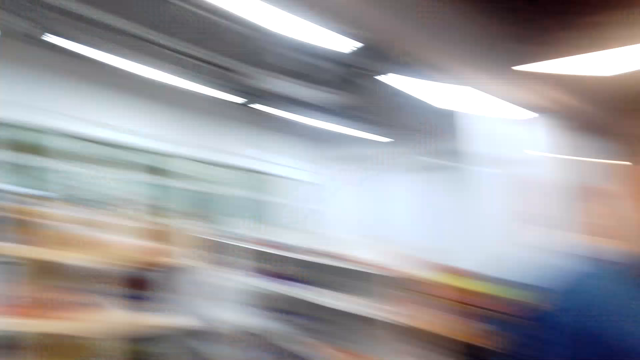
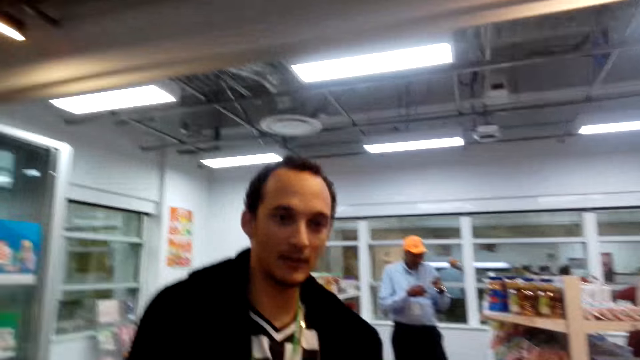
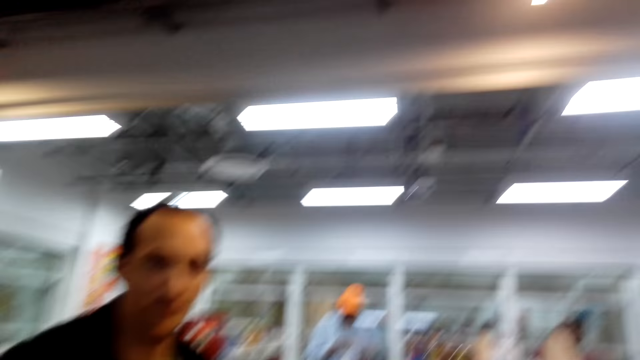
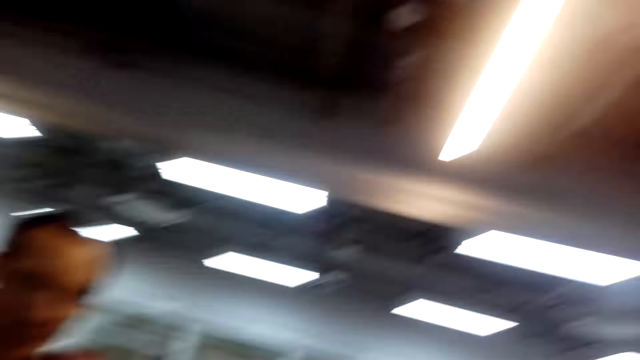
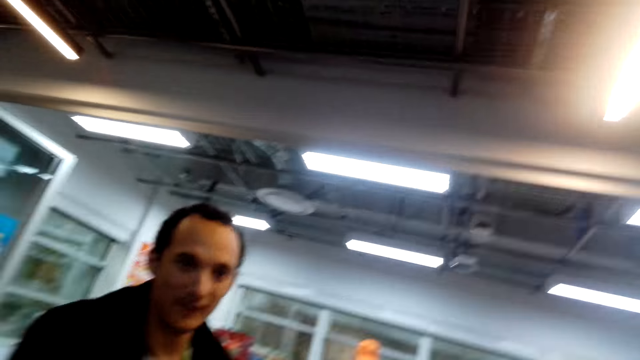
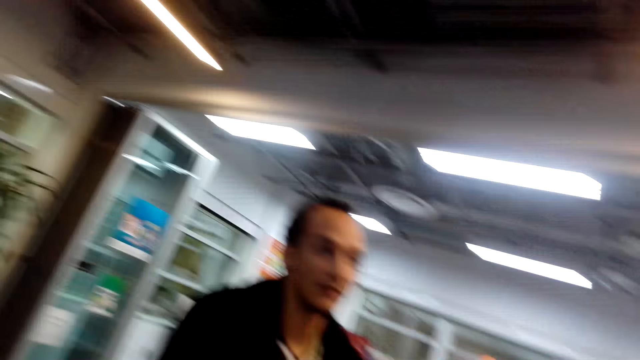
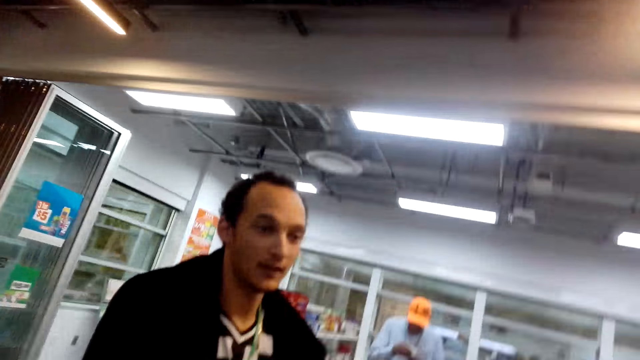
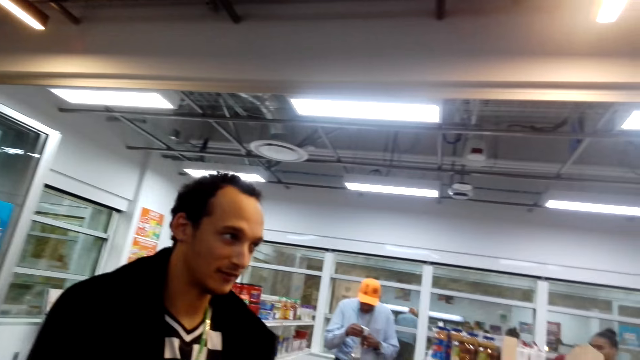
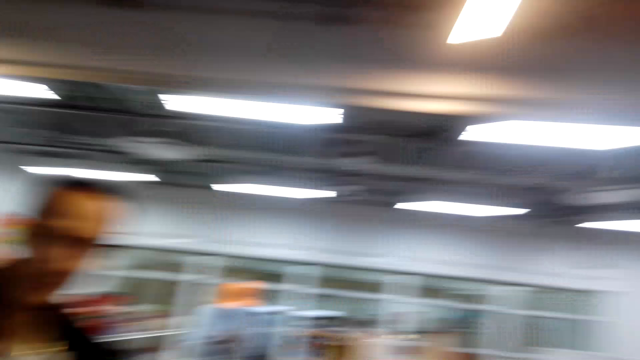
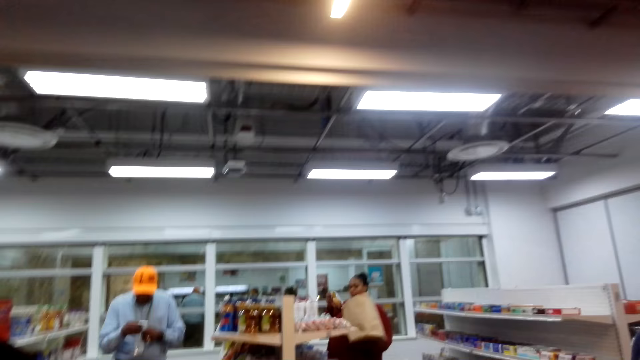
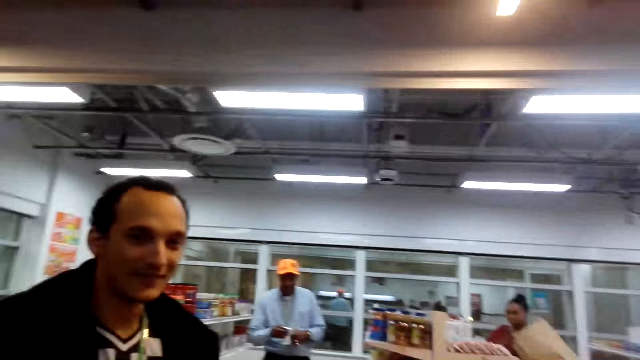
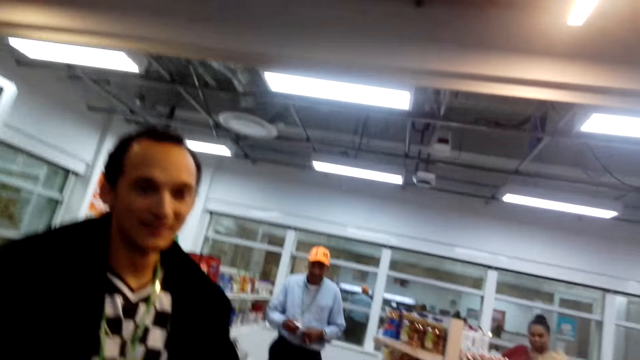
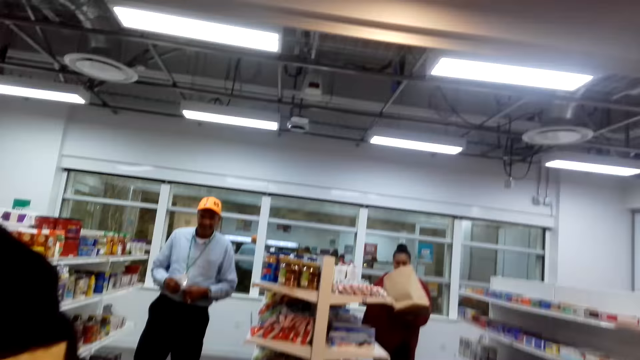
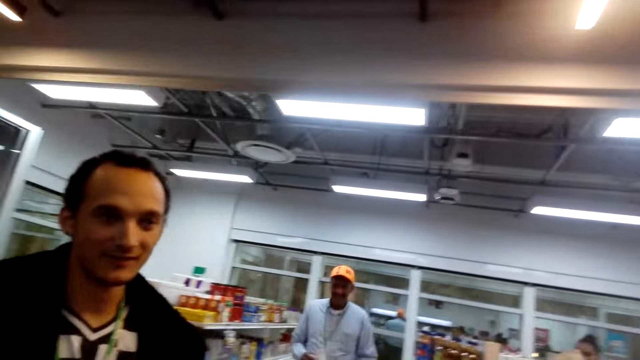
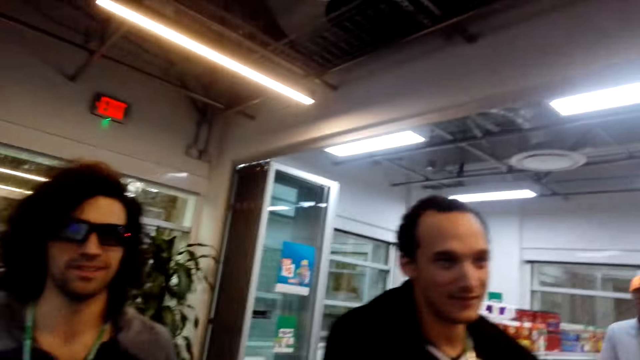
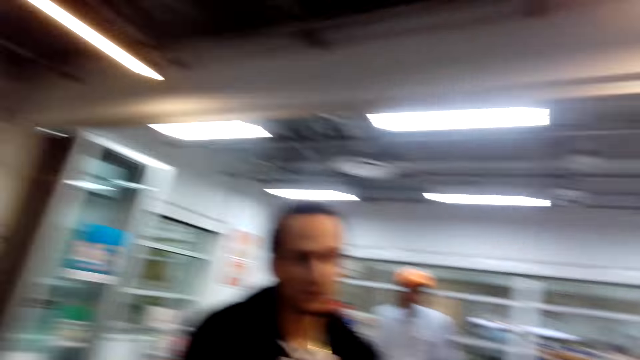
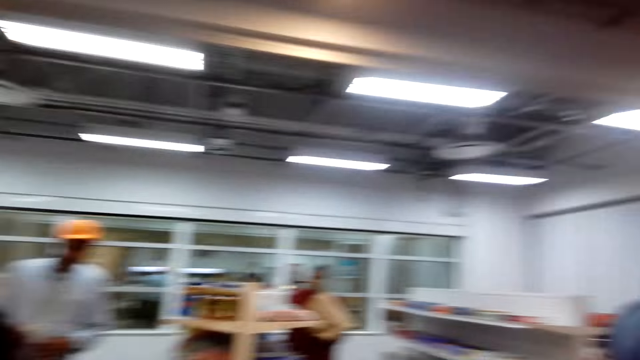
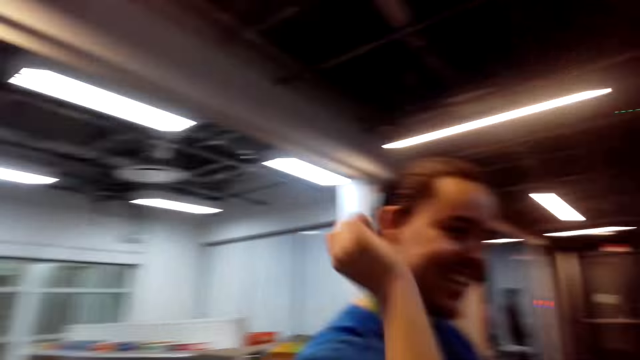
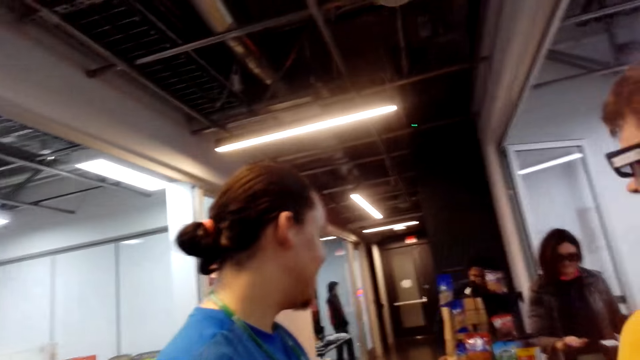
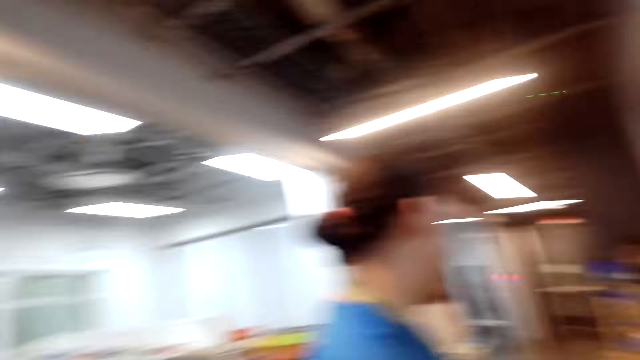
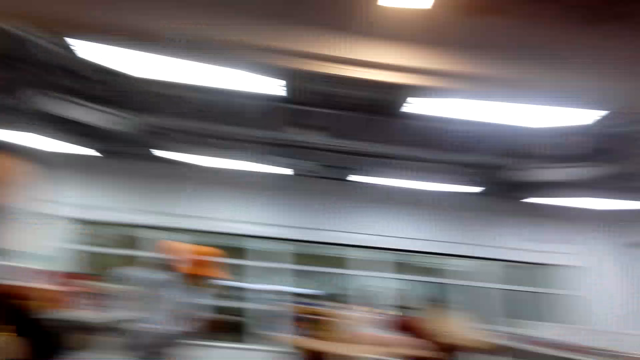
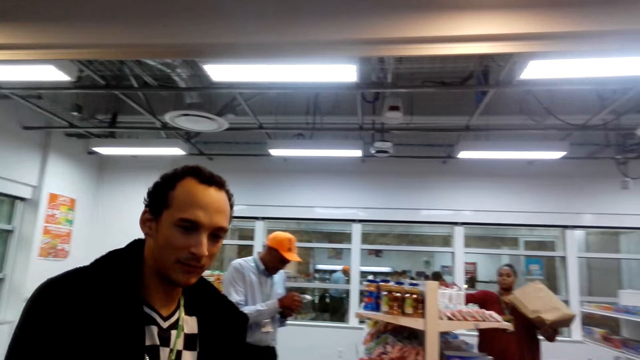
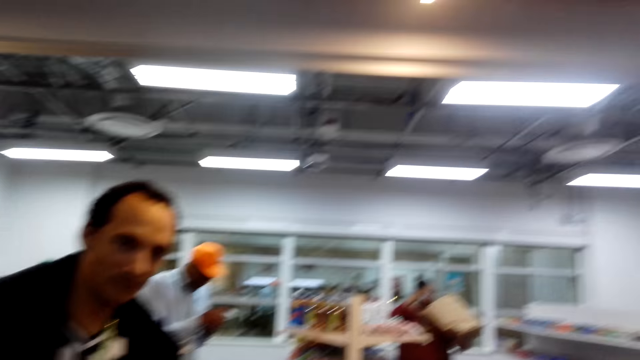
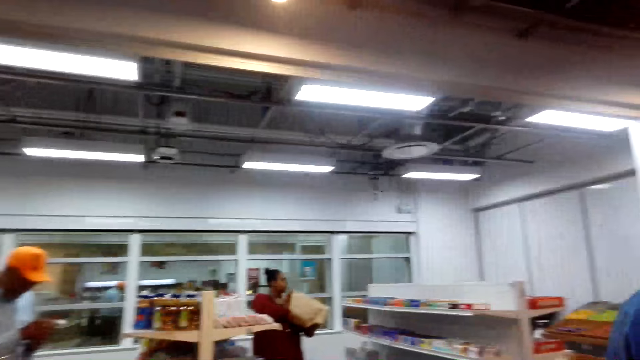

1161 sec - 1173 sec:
A man talks to the camera wearer. The man nods his head. The camera wearer talks to the man. They look around.

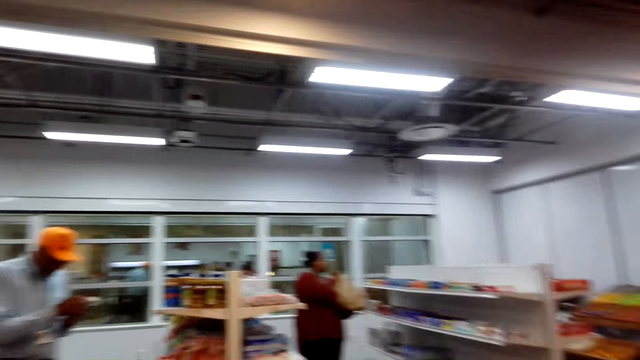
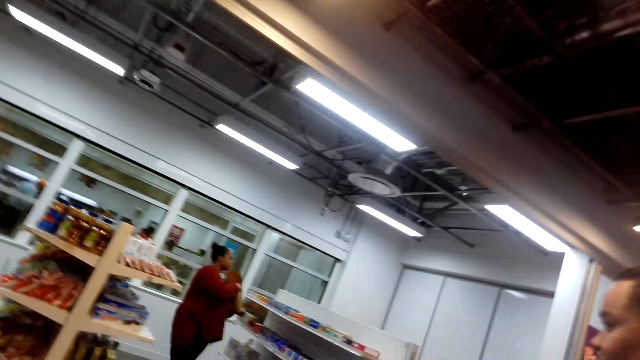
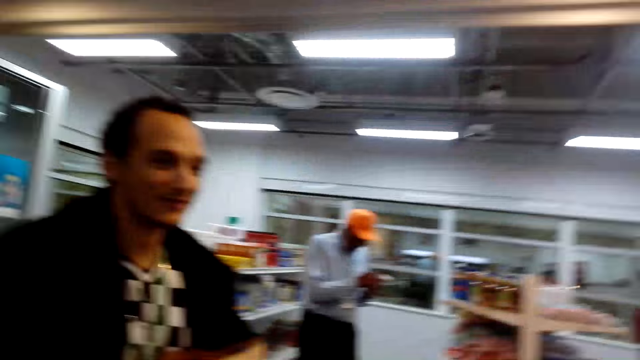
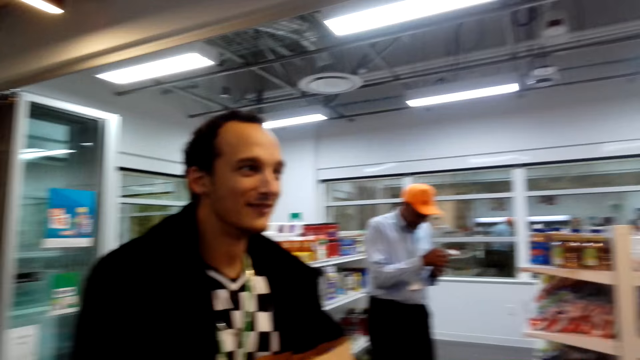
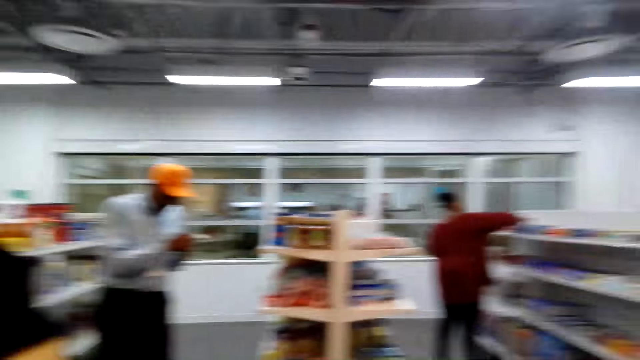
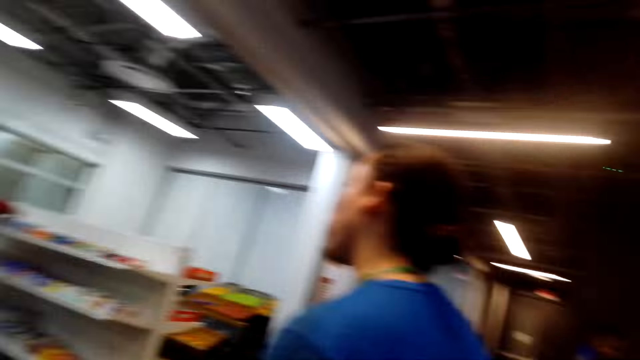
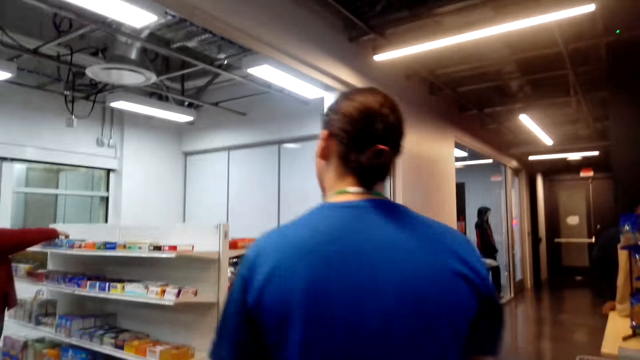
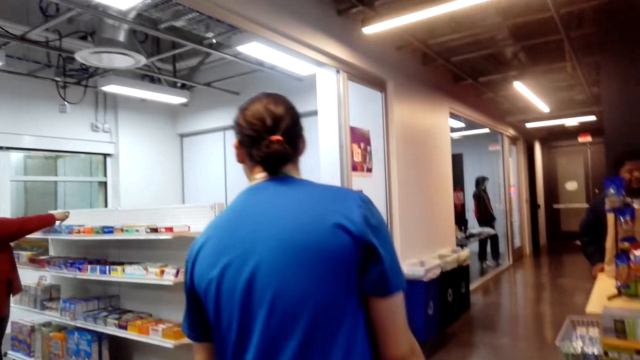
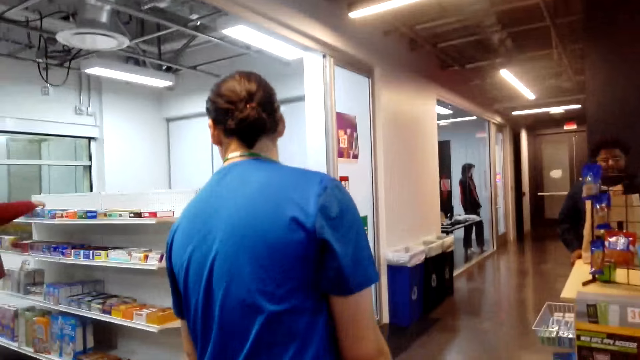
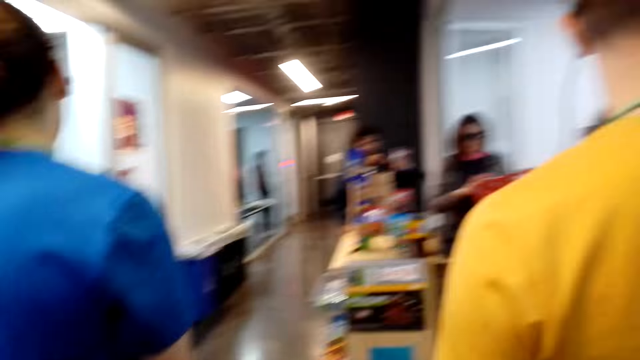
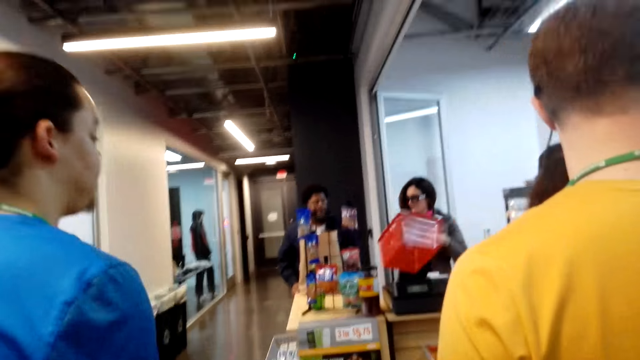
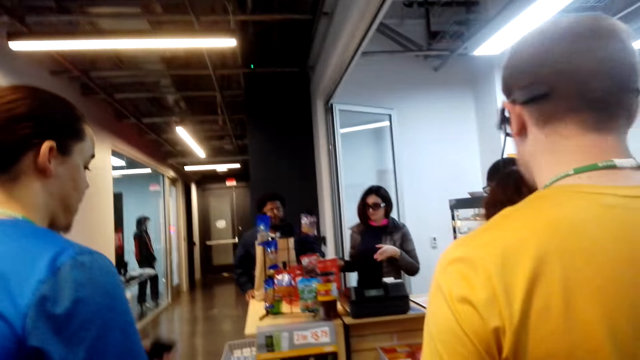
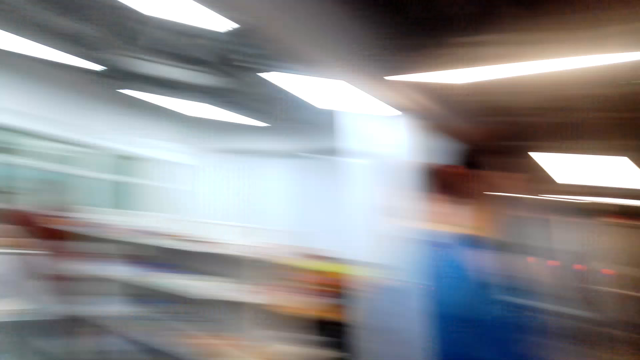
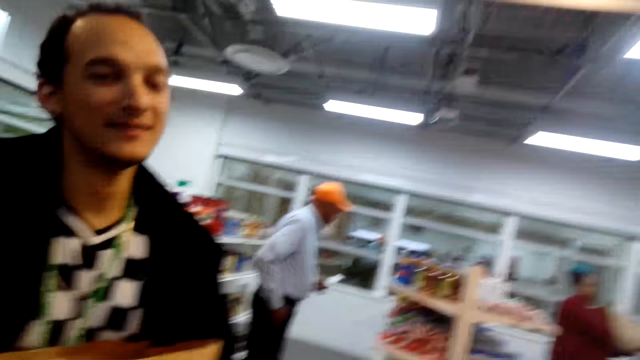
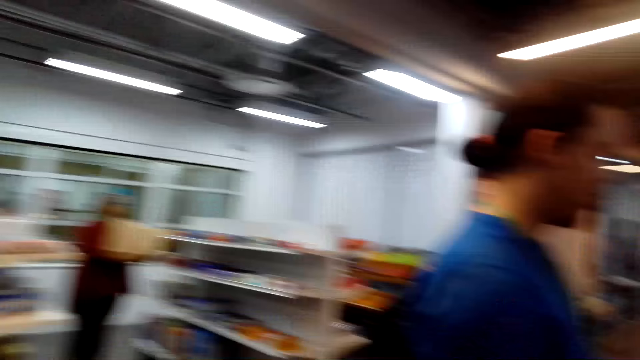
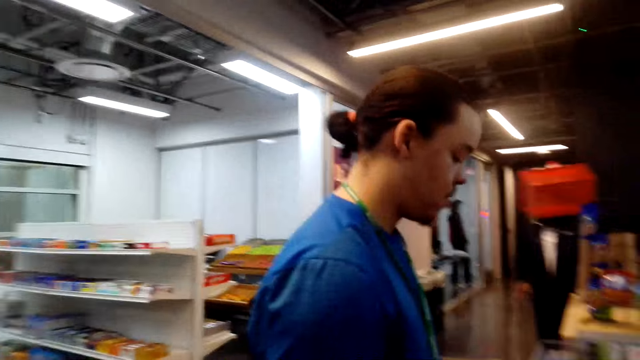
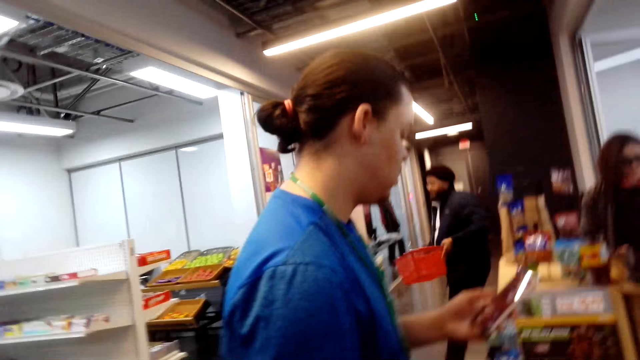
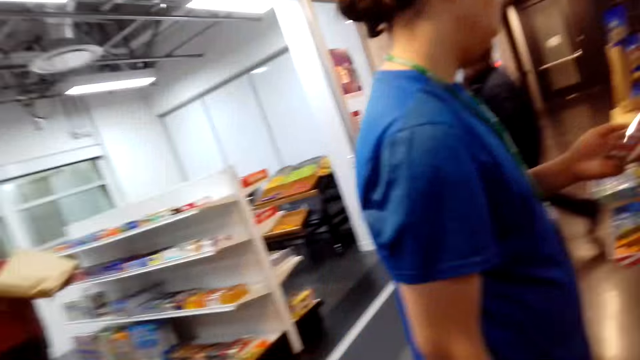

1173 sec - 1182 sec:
The camera wearer is talking to a person, another person and a third person.
